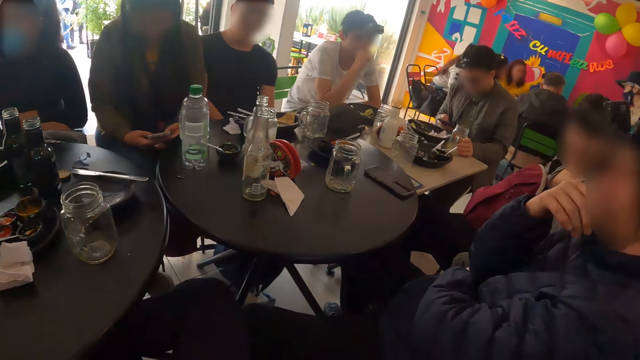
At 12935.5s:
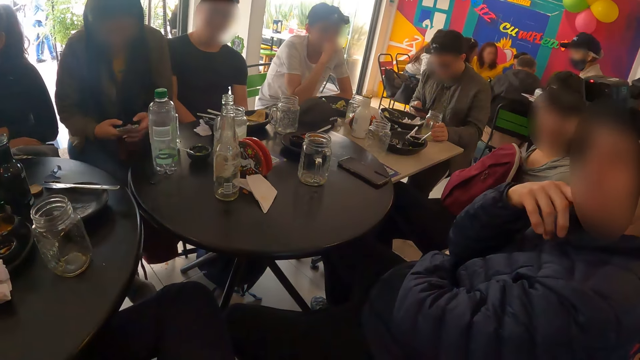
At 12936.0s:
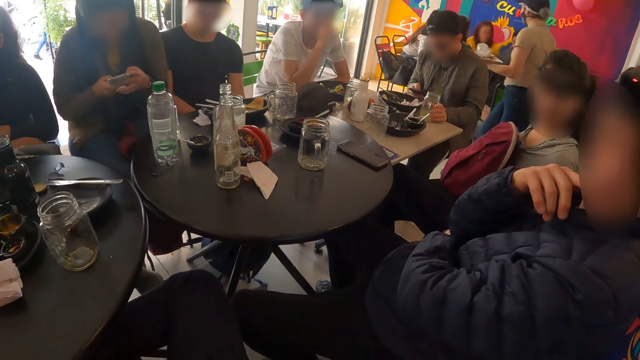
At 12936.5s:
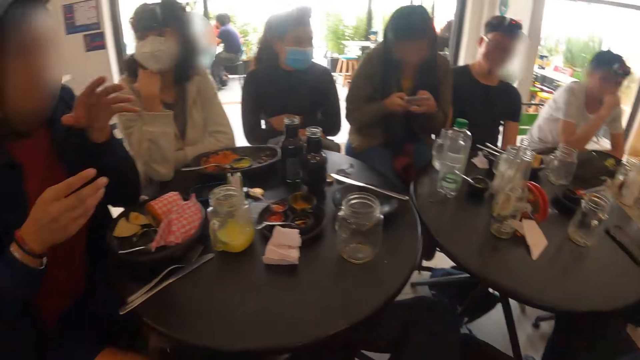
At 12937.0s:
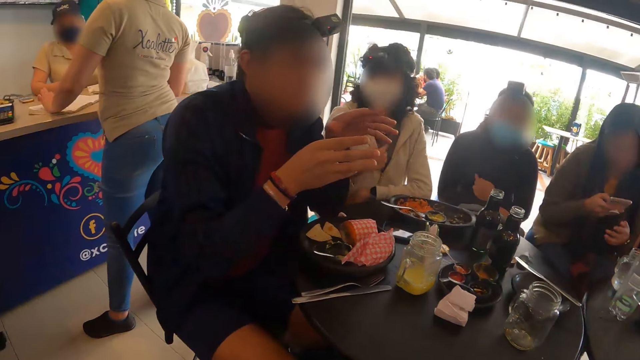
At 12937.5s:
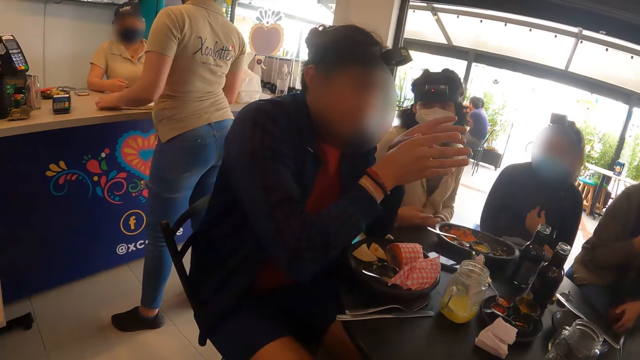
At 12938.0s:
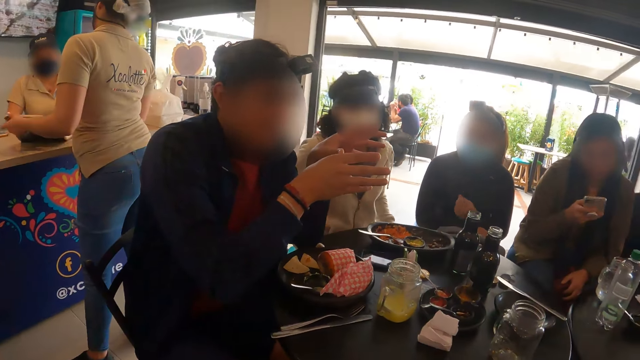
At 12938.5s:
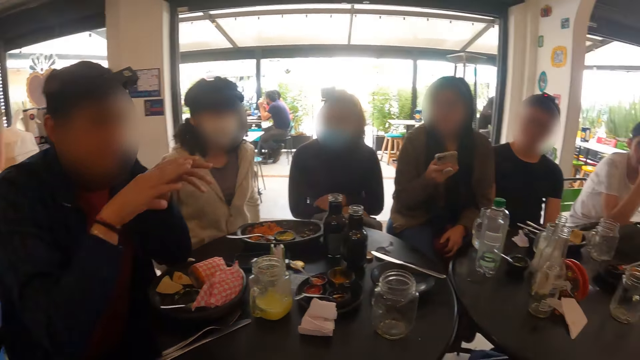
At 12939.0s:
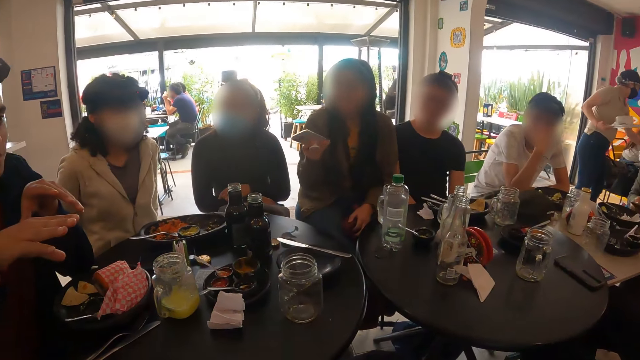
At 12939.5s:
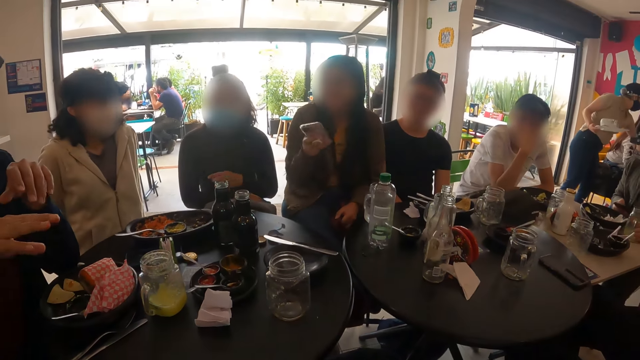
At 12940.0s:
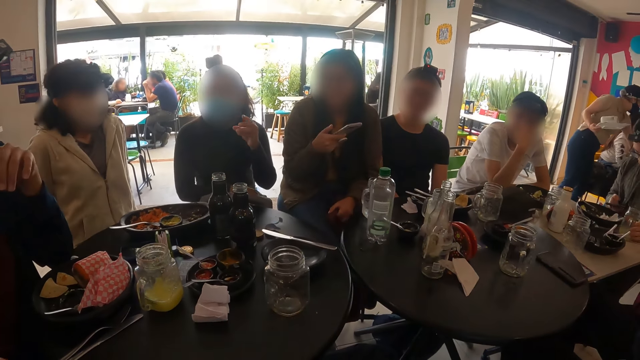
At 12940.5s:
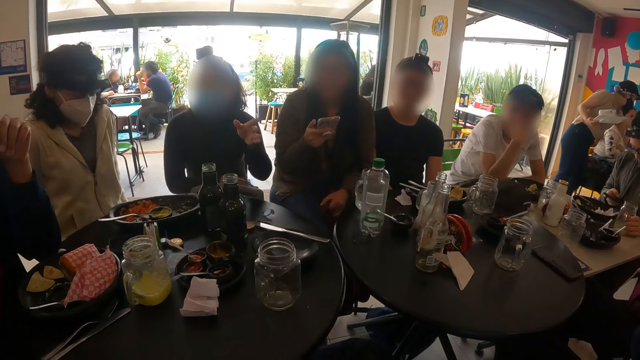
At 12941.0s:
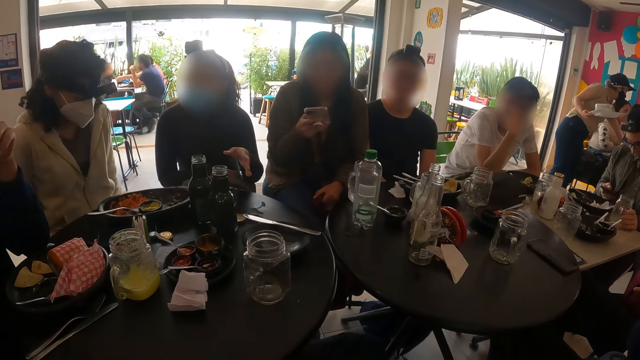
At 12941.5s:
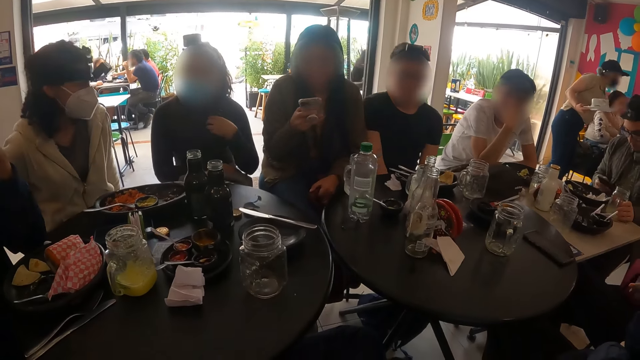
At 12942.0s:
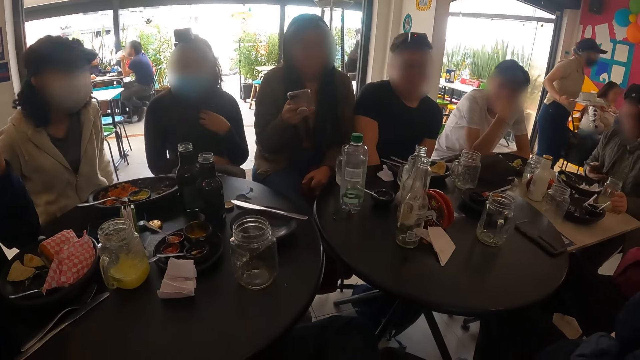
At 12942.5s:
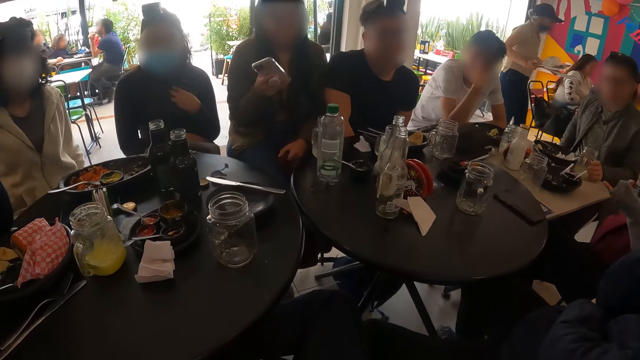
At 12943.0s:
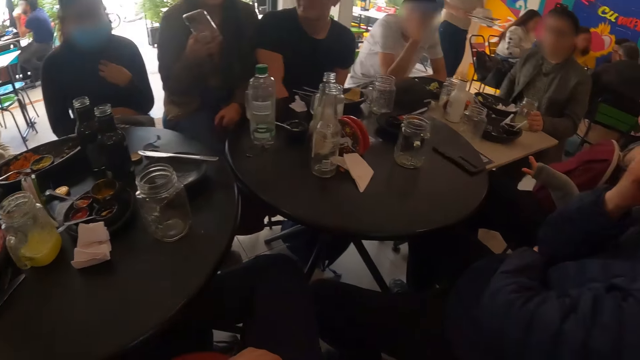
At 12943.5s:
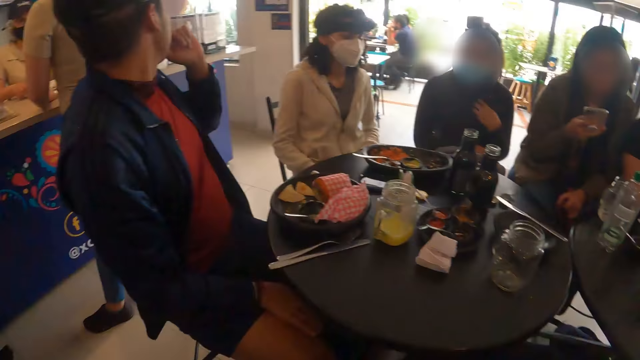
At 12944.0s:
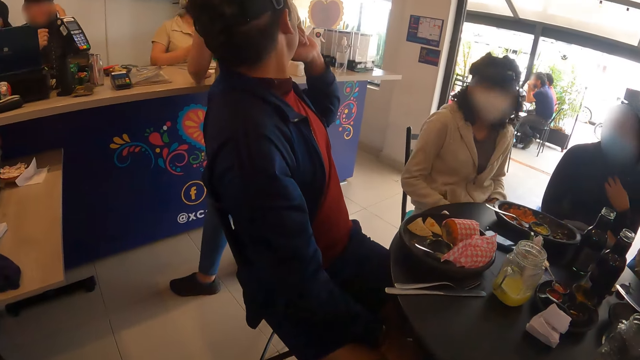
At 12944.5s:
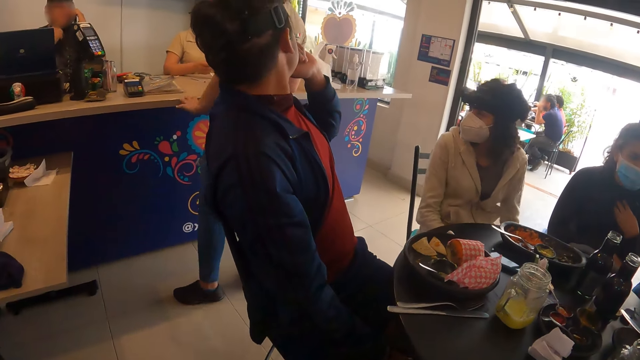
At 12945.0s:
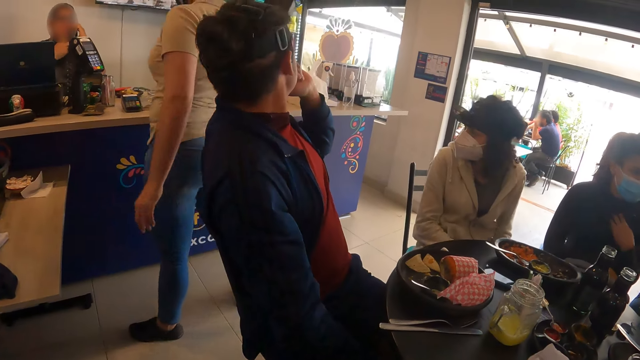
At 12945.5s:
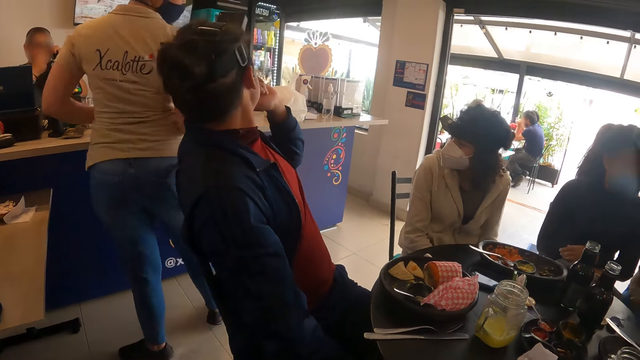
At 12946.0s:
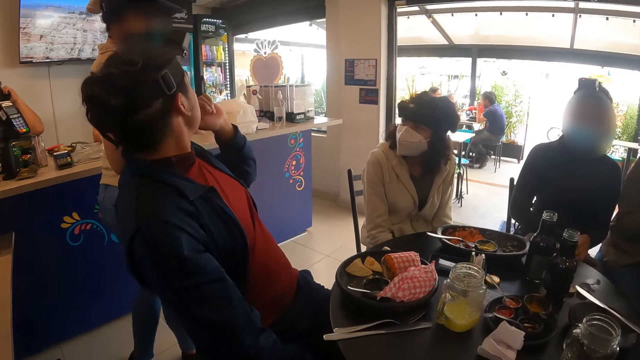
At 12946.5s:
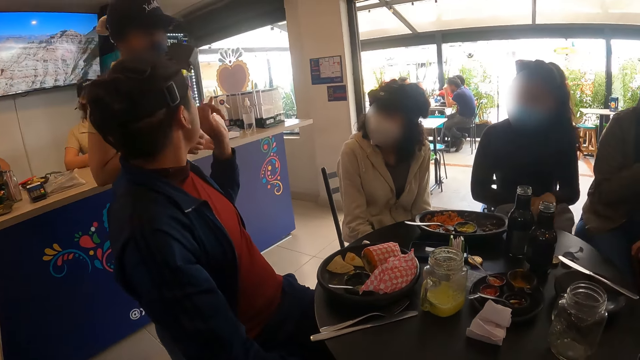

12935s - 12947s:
A woman operates the phone with her right hand.

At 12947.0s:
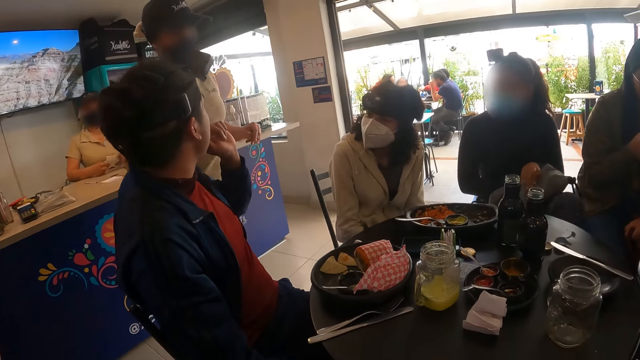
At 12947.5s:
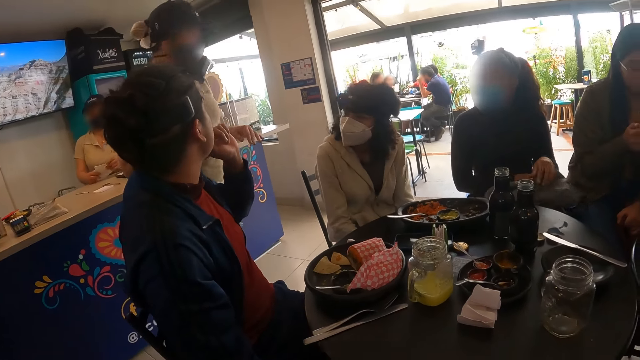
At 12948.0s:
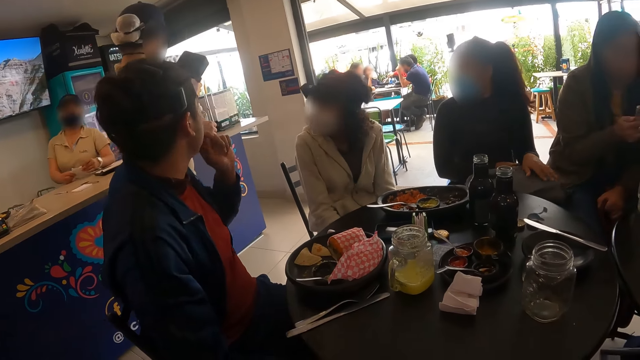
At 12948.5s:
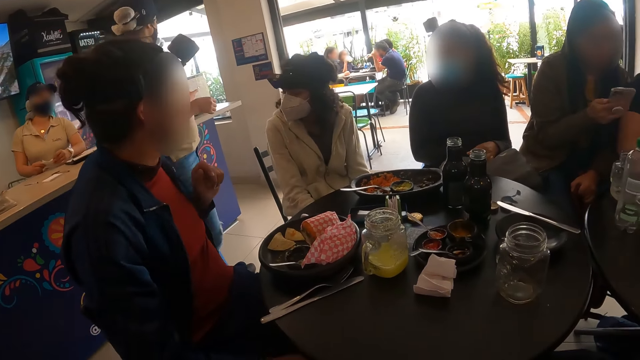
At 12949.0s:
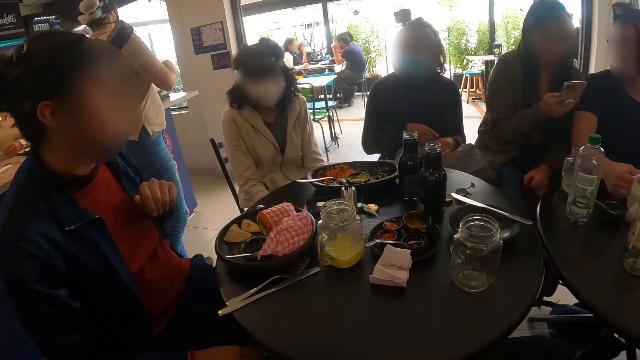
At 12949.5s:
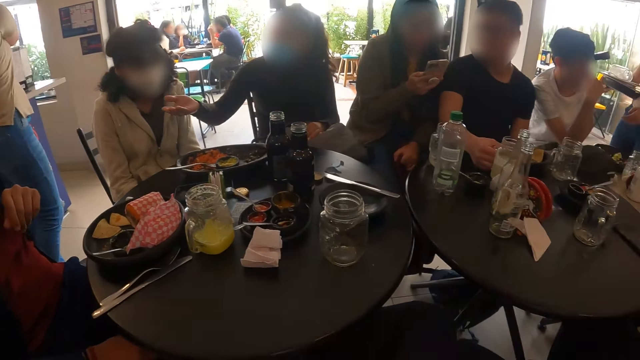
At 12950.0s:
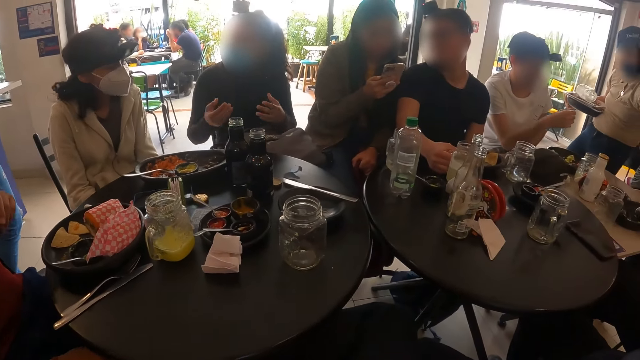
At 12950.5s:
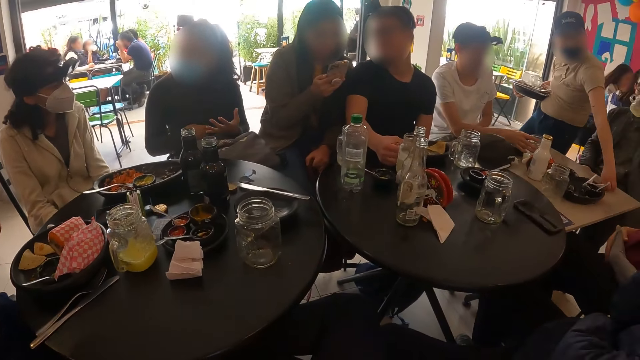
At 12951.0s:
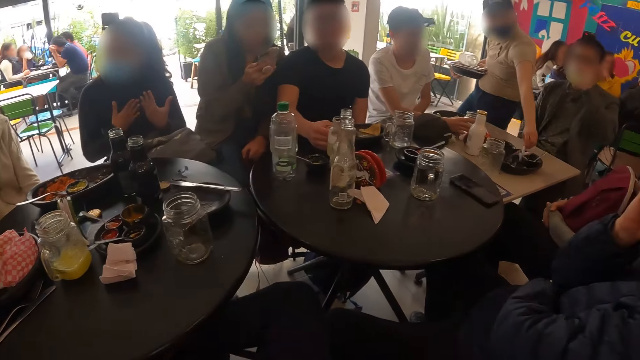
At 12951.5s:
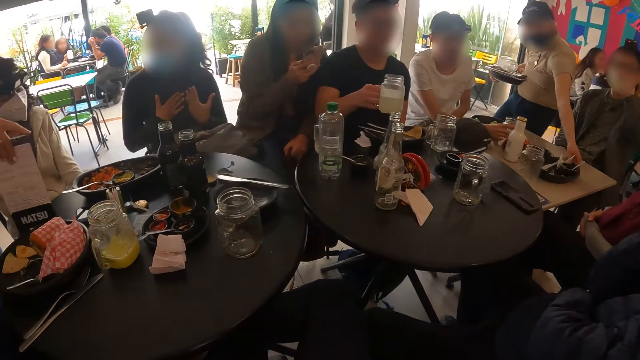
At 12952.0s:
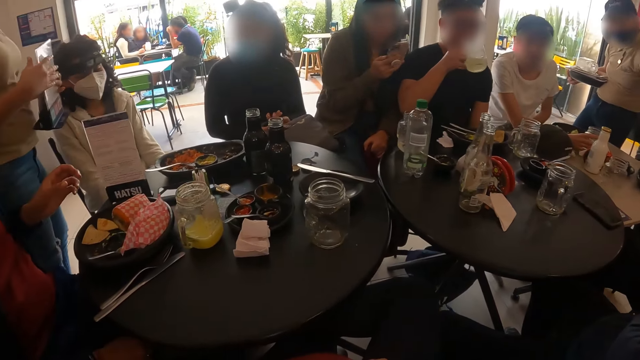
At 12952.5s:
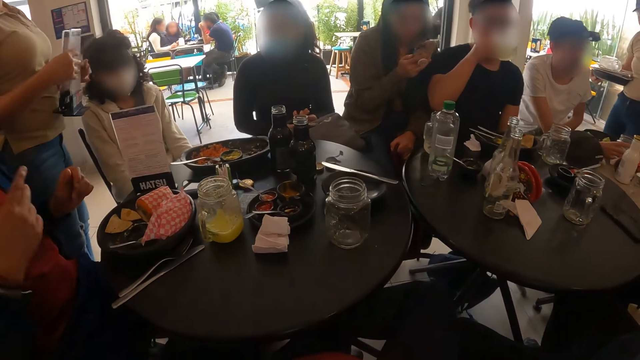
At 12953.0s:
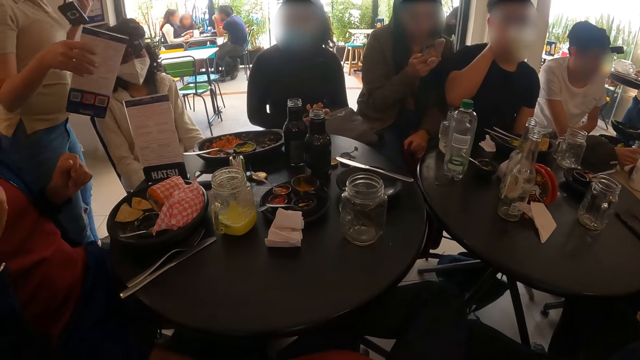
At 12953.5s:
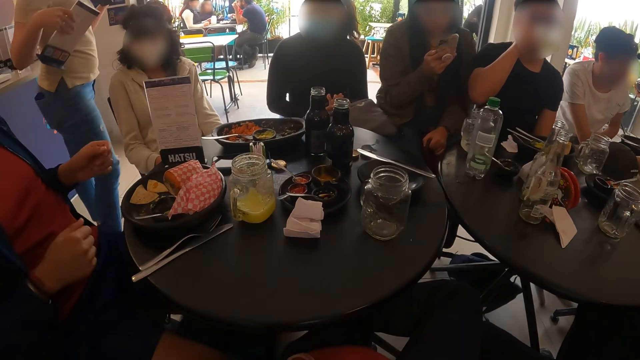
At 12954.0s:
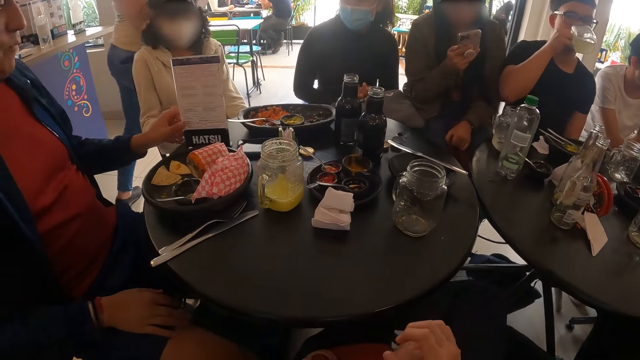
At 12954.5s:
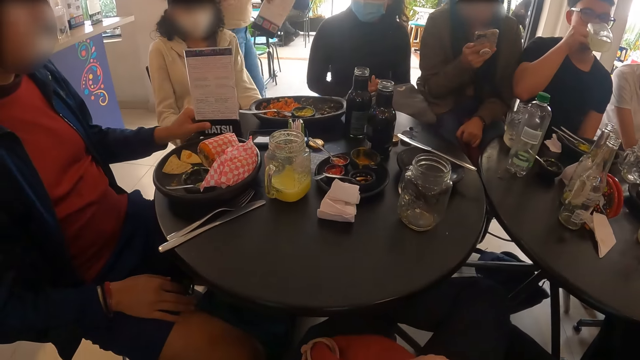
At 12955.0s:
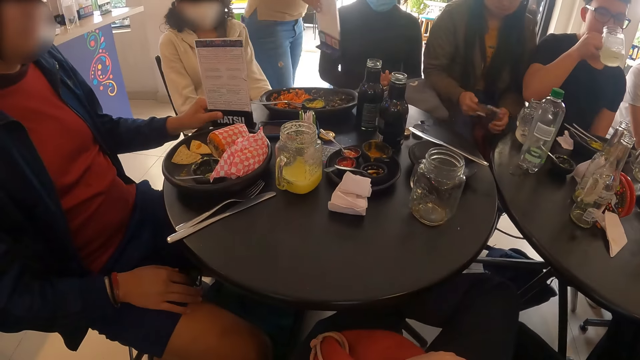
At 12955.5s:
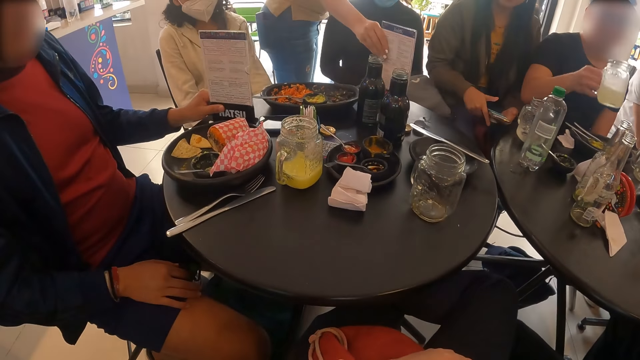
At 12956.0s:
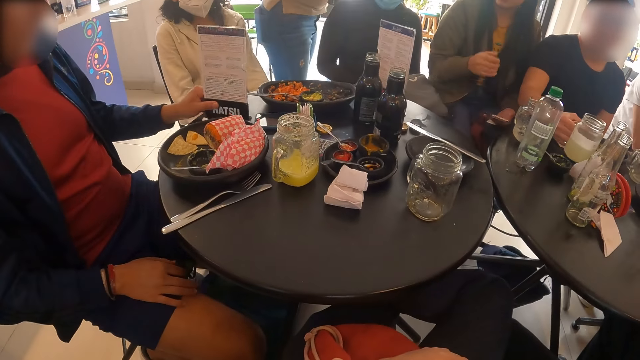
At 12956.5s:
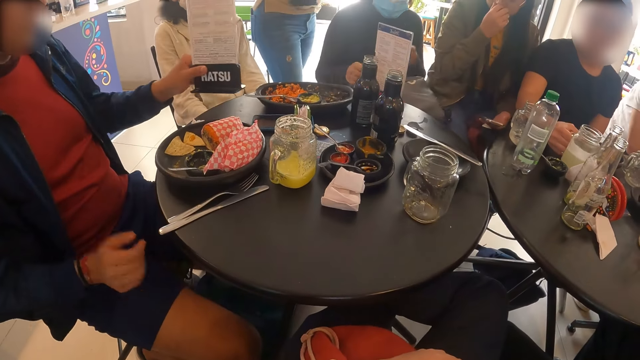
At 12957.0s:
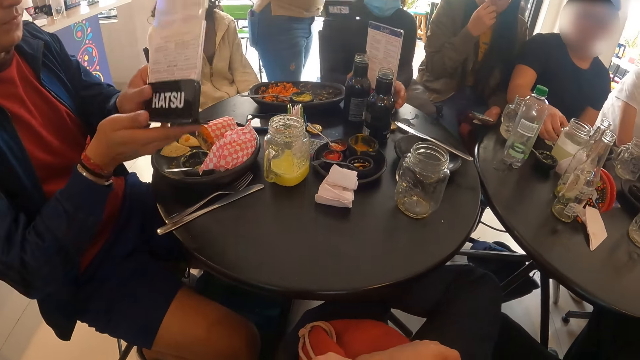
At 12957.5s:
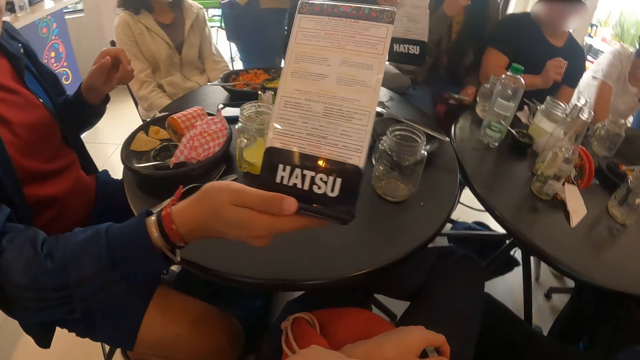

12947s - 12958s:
A waiter picks plates from the table with her left hand. The man picks the cup from the table with his right hand and drinks from the cup in his right hand. Another man picks a menu from the table with his left hand. Another waiter drops a menu on the table with her right hand. The first man drops the cup on the table with his right hand. The other man passes the menu to his right hand from his left hand. The other waiter drops a menu on the table with her right hand.
